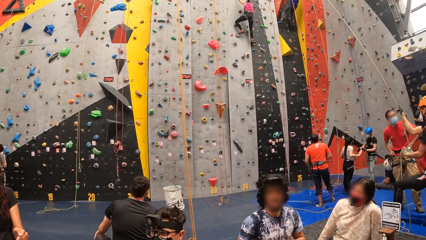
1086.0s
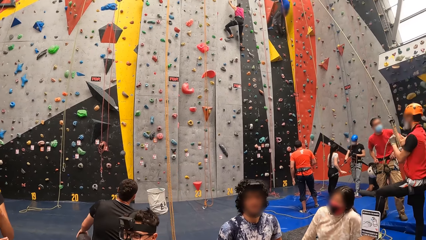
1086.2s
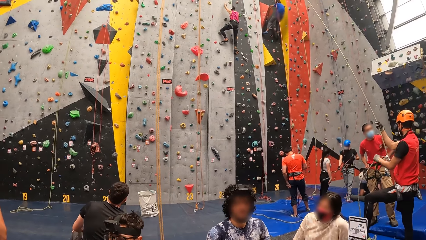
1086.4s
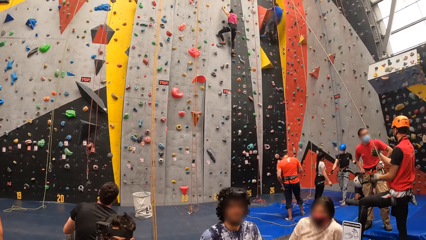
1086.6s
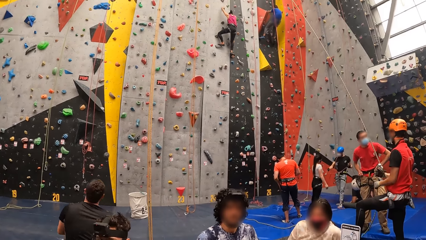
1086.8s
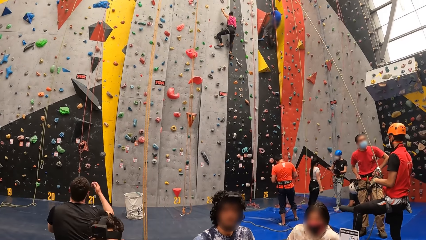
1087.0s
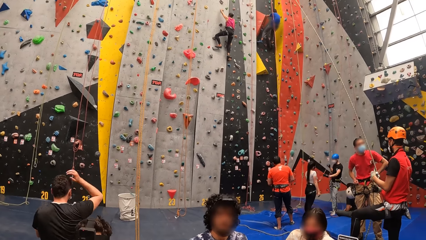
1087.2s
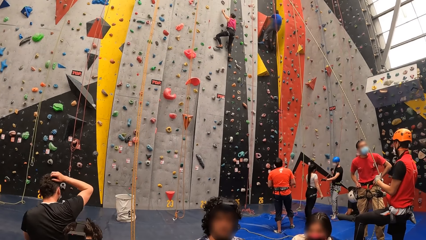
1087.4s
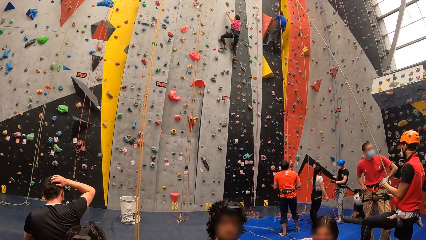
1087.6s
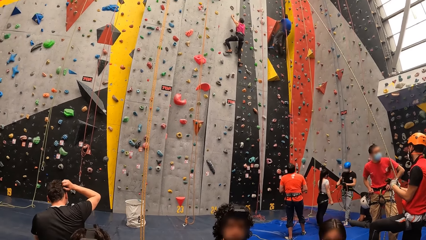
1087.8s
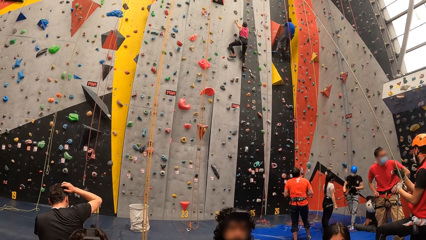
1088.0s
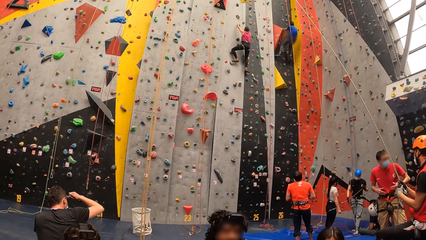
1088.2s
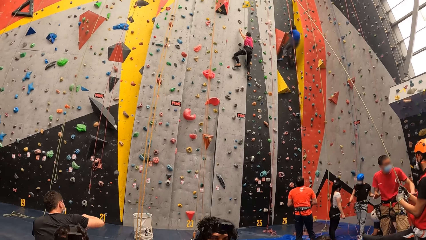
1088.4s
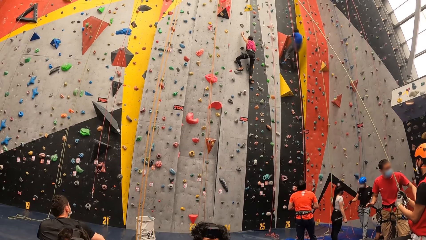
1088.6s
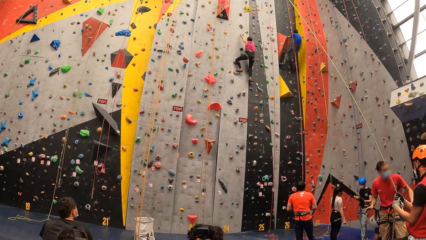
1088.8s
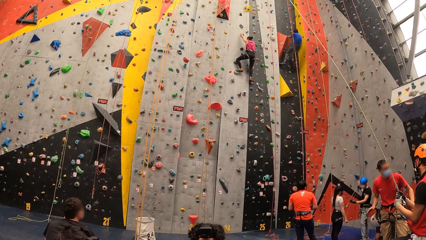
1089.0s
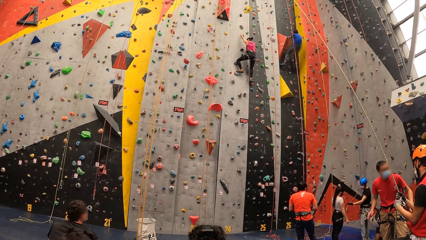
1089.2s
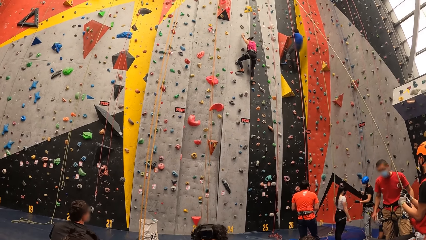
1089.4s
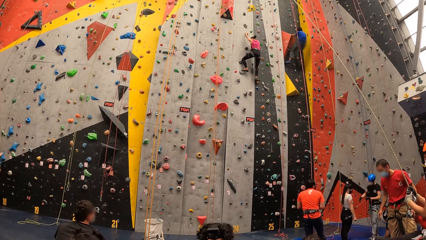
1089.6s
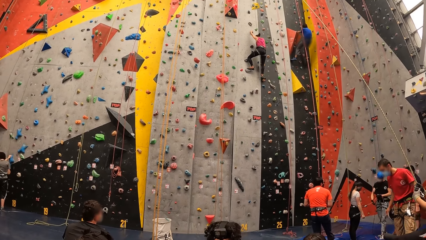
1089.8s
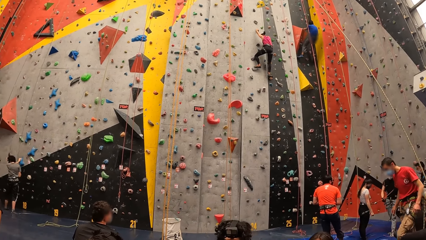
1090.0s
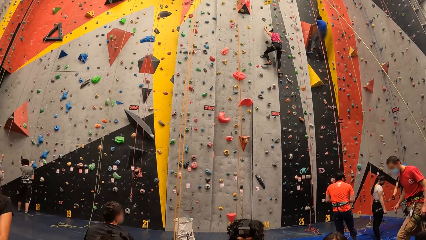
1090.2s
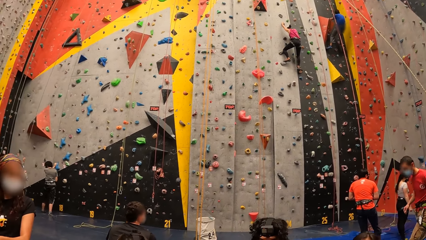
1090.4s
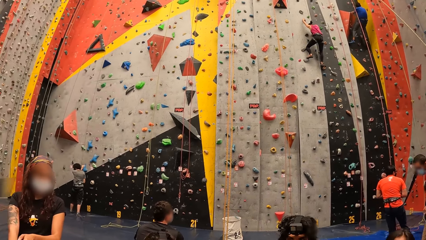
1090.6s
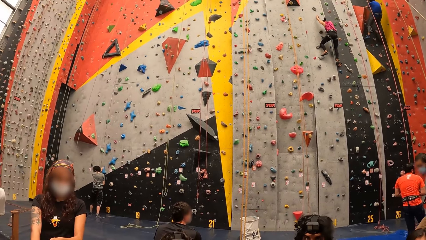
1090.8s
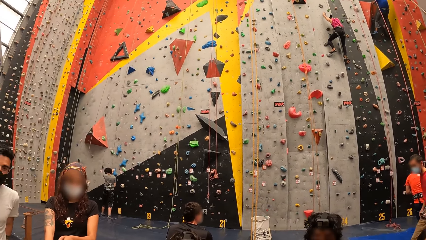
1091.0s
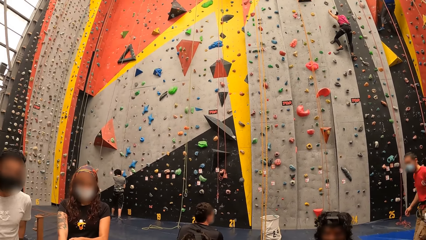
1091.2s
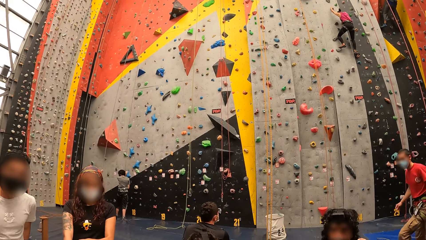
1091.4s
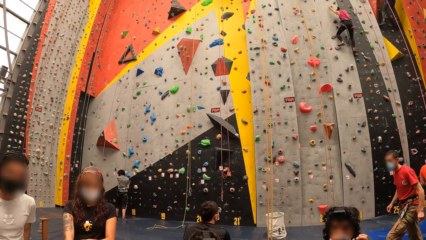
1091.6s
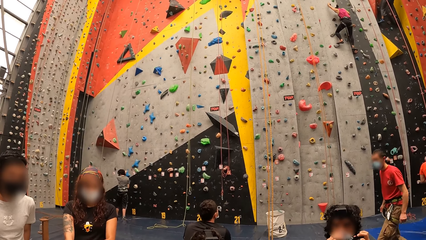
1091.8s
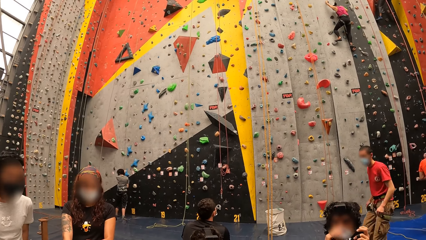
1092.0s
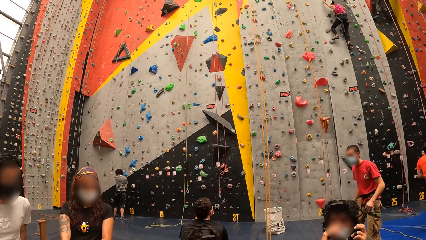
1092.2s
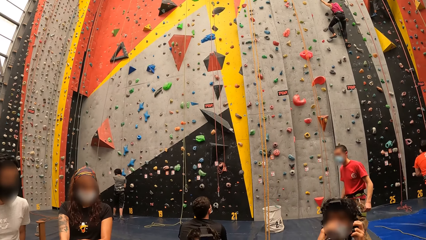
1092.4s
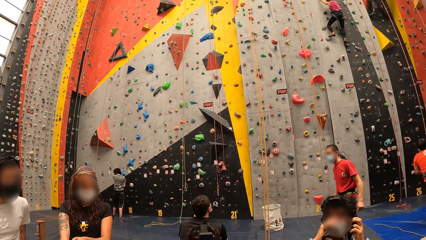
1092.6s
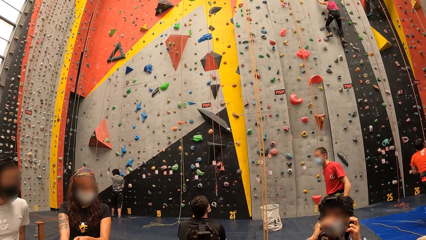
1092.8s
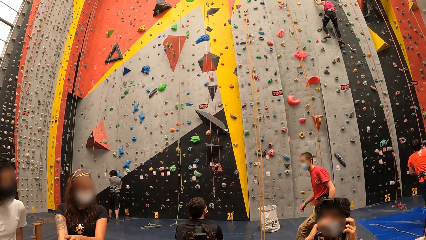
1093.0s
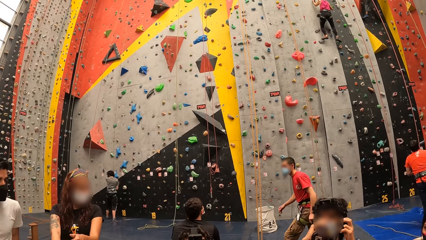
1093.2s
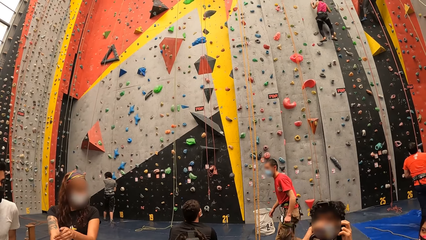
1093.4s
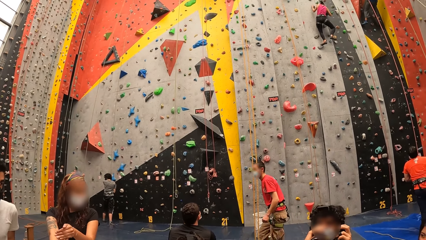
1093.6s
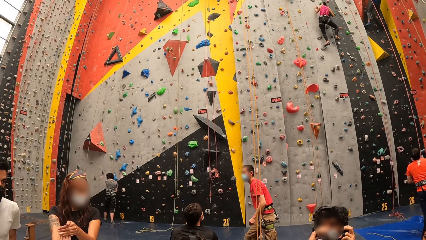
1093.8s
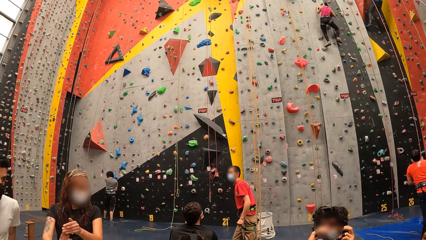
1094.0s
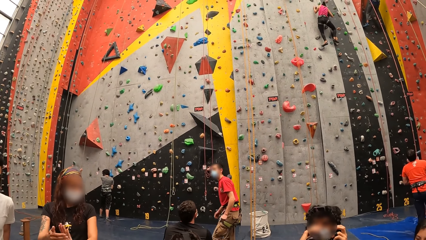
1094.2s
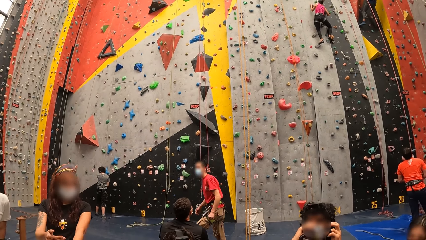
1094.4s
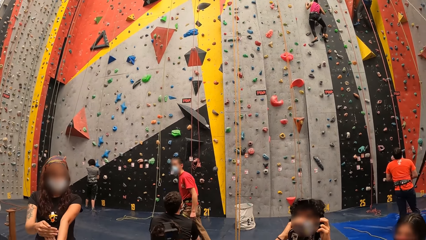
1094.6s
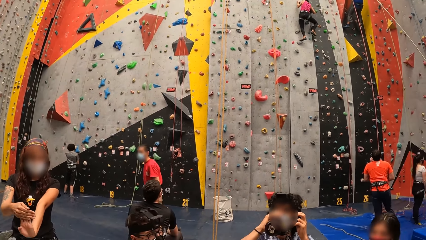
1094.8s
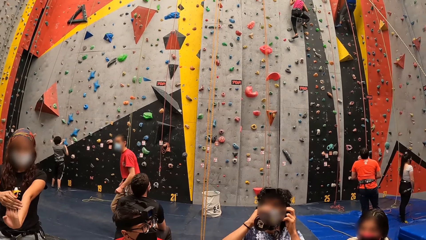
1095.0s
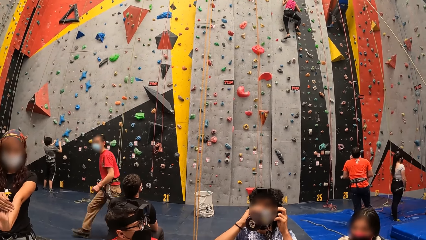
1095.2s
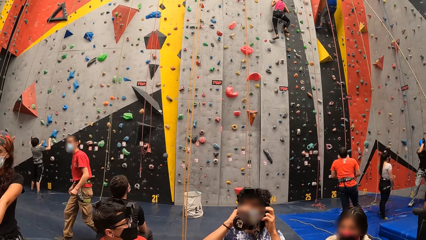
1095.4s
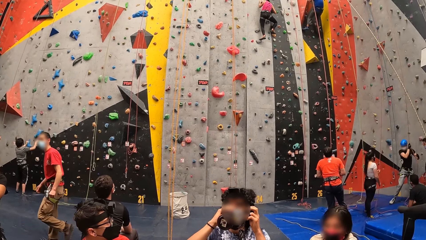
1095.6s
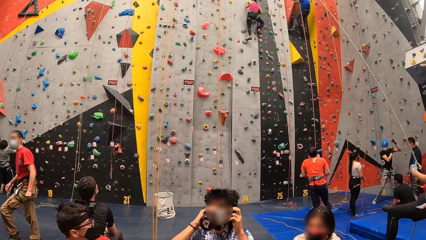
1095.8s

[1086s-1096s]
A man interacts with a person. The man walks in a room.

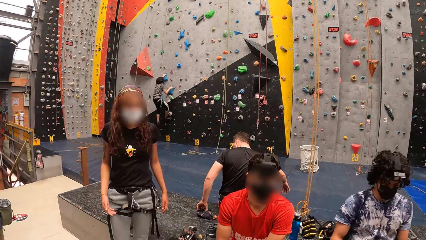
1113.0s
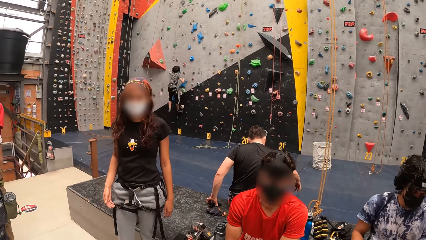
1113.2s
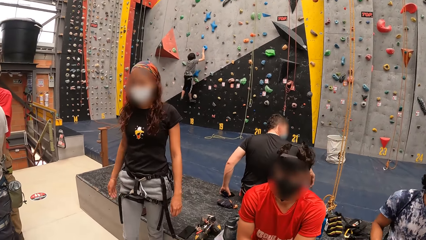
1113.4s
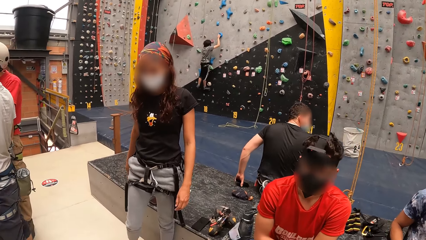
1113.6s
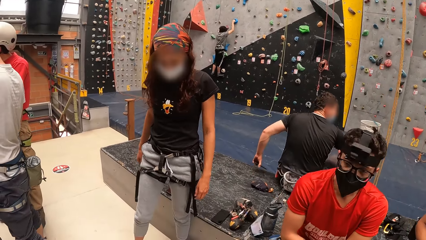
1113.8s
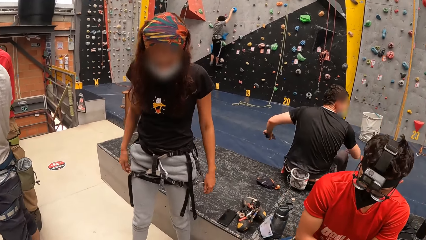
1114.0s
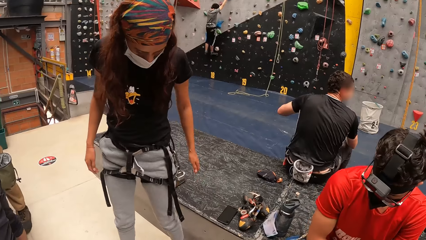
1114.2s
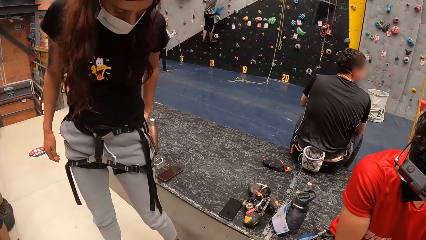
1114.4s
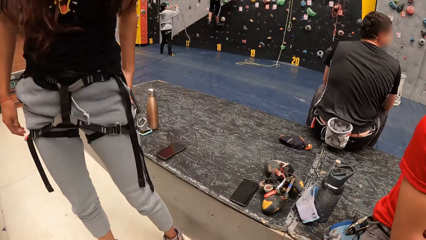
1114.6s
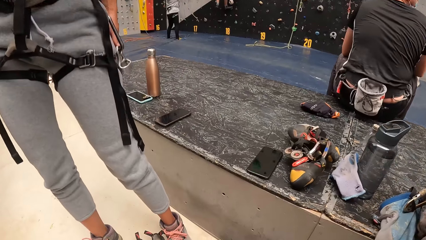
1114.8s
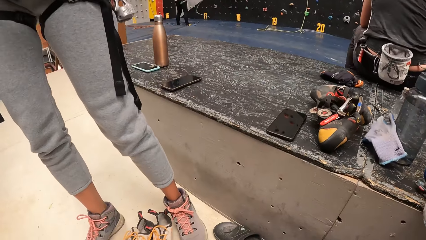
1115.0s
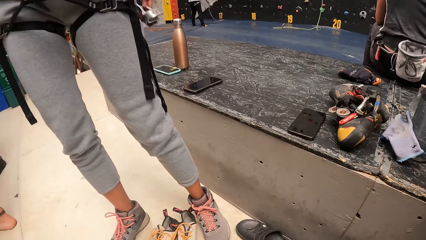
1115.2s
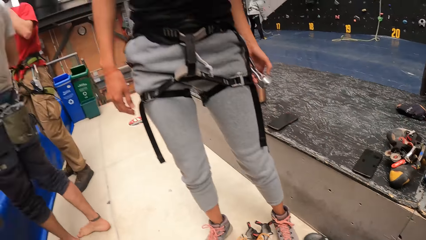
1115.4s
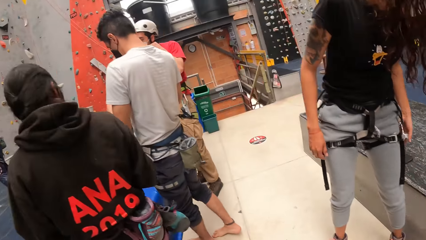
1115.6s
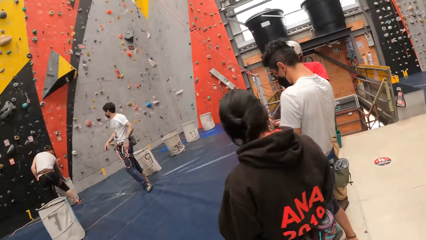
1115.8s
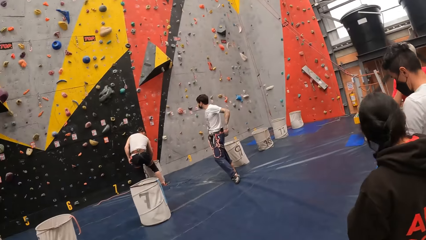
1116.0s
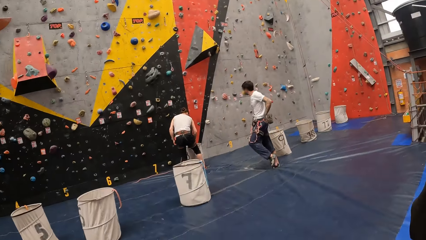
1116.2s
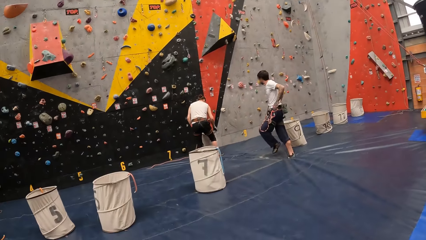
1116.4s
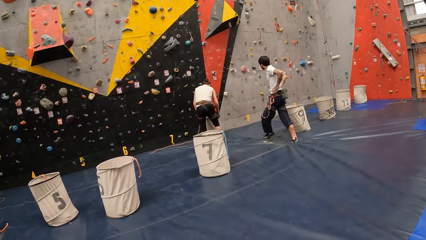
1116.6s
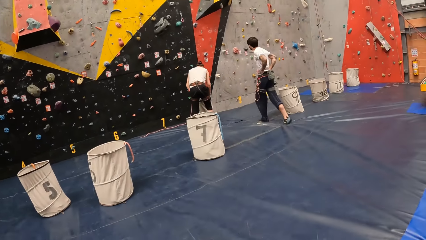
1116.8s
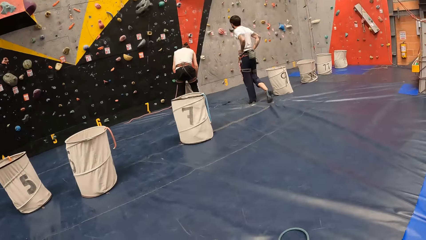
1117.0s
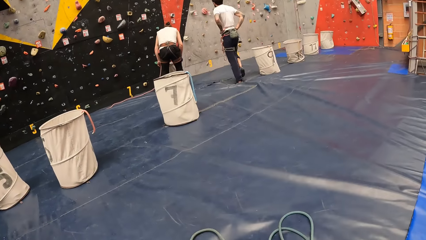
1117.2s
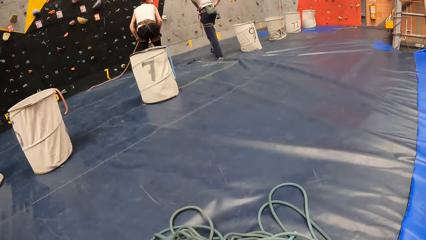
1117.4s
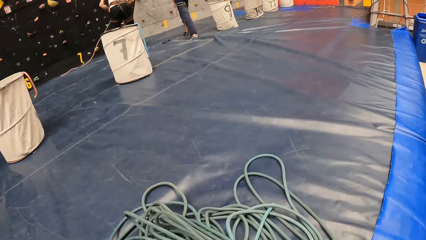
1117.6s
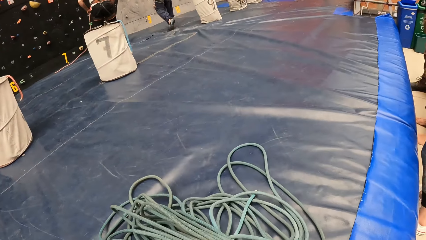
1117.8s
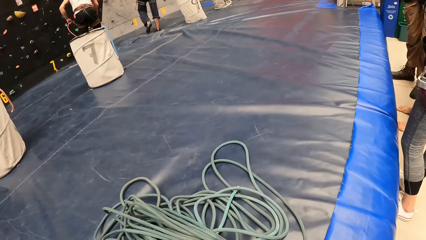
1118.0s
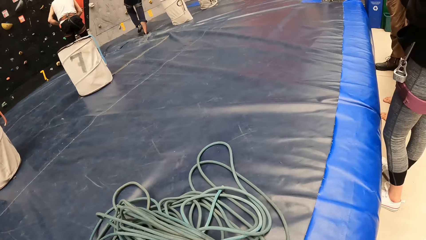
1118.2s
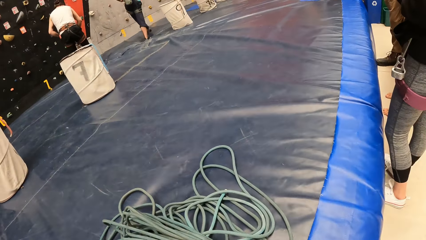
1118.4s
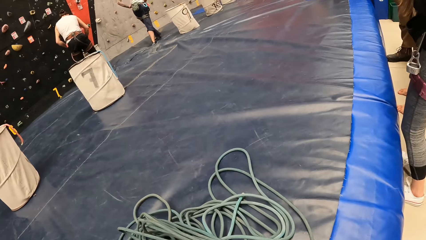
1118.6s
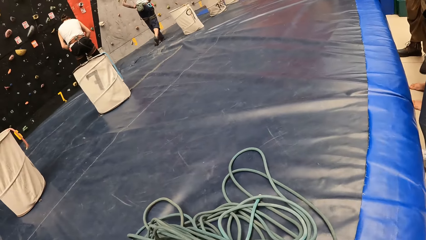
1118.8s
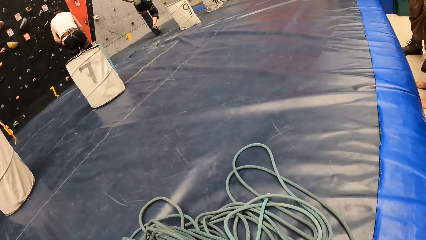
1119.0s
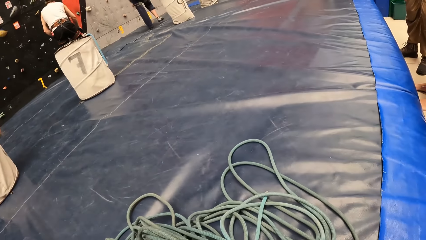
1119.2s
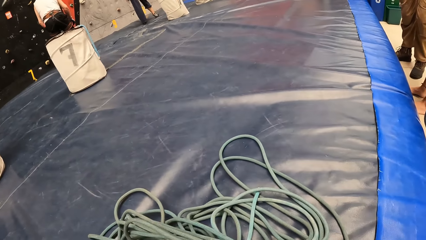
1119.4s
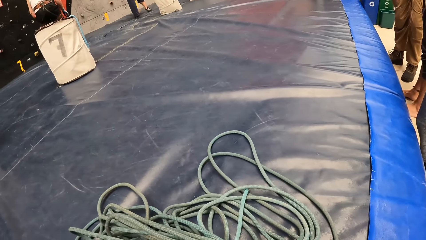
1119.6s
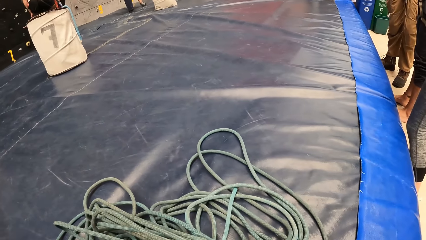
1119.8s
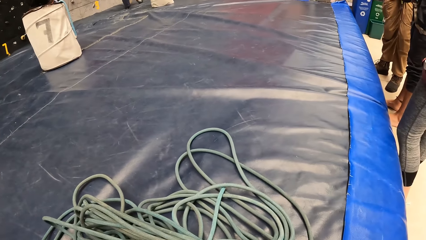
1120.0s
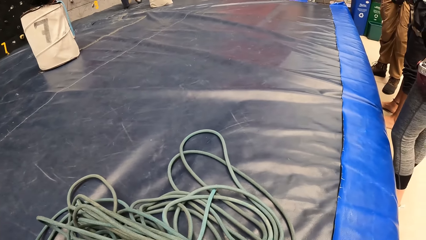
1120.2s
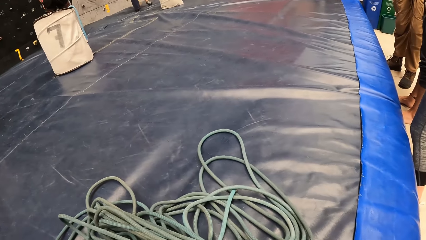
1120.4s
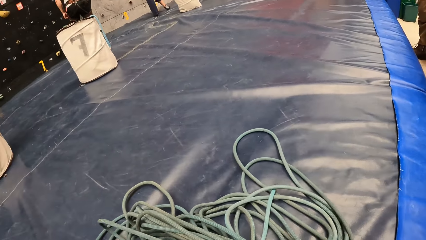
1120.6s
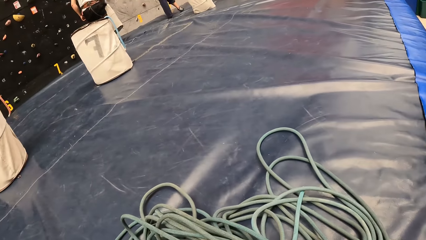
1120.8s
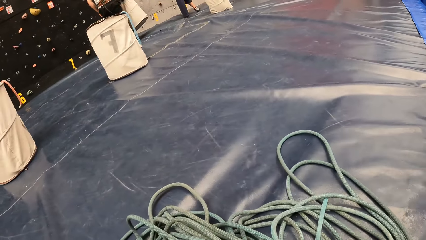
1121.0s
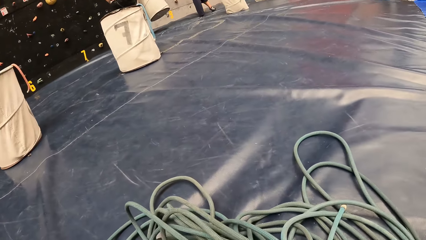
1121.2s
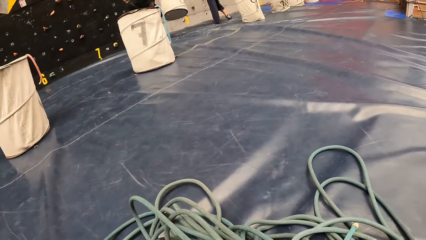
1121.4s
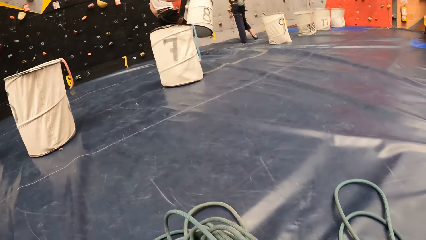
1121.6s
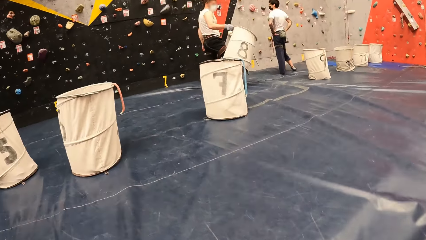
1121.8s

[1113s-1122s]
A woman stares at a shoe. The camera wearer pictures a rope.
